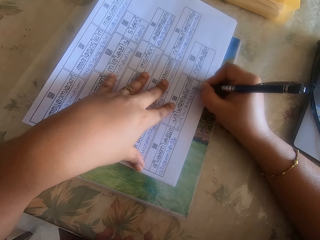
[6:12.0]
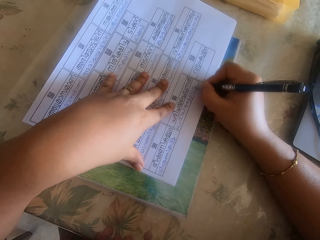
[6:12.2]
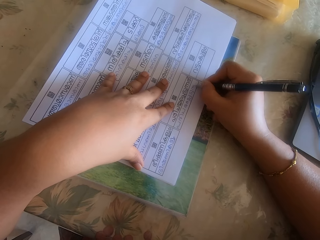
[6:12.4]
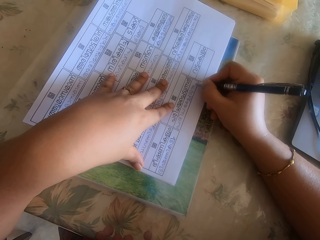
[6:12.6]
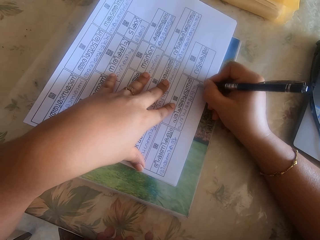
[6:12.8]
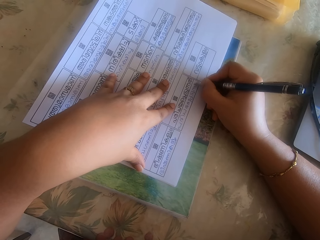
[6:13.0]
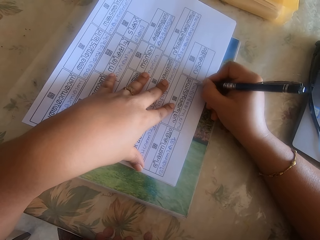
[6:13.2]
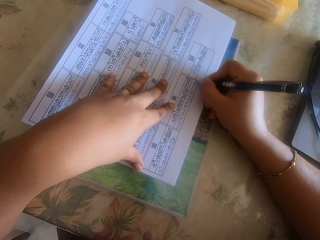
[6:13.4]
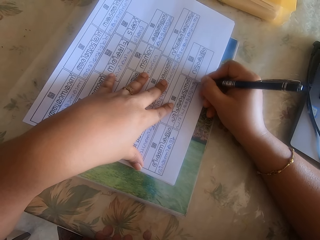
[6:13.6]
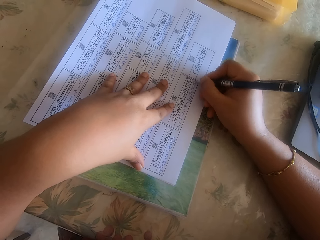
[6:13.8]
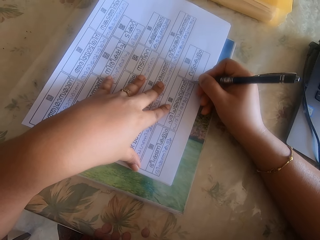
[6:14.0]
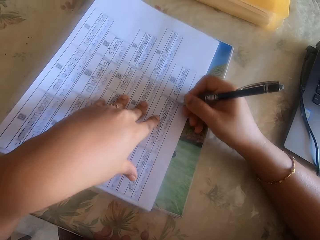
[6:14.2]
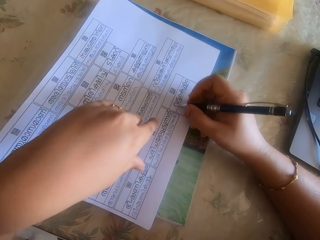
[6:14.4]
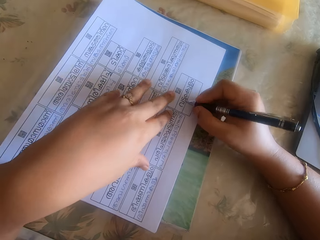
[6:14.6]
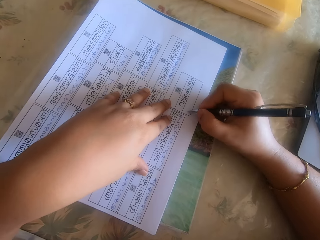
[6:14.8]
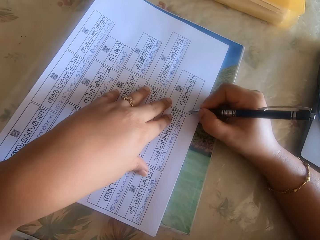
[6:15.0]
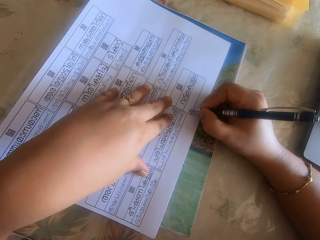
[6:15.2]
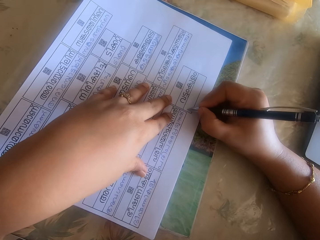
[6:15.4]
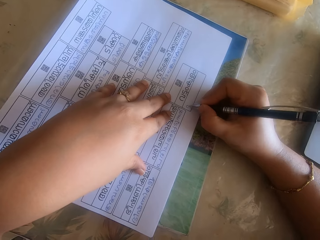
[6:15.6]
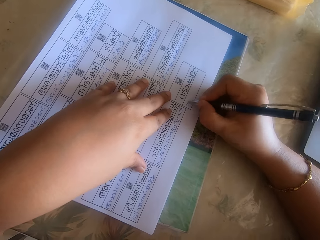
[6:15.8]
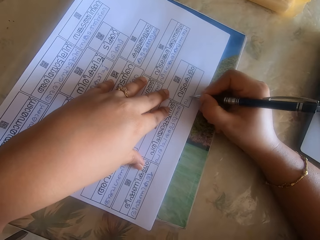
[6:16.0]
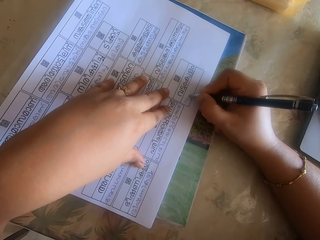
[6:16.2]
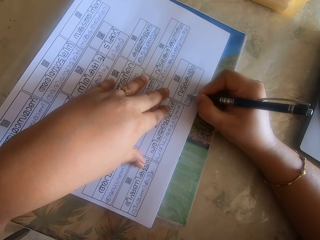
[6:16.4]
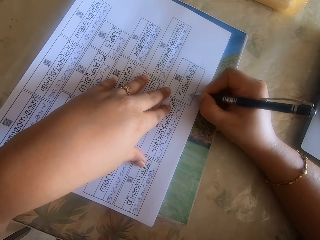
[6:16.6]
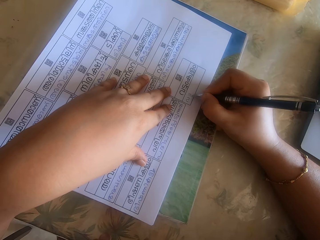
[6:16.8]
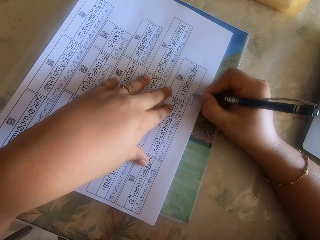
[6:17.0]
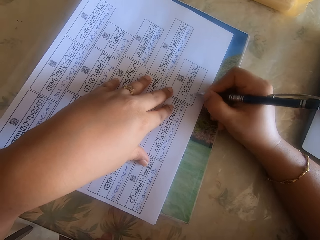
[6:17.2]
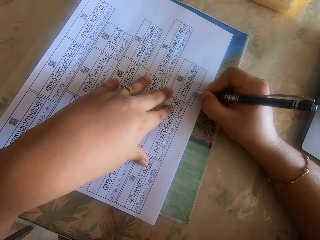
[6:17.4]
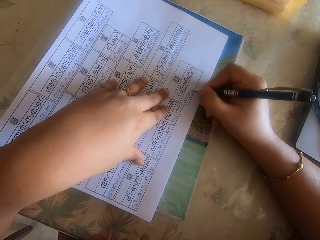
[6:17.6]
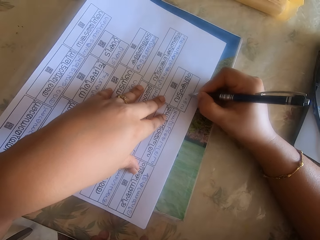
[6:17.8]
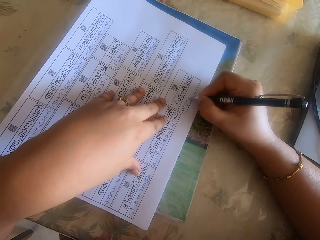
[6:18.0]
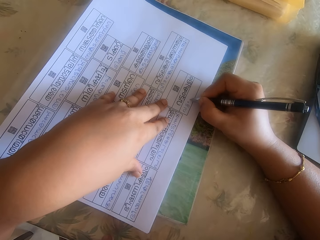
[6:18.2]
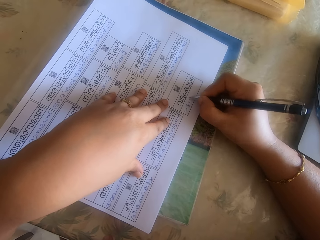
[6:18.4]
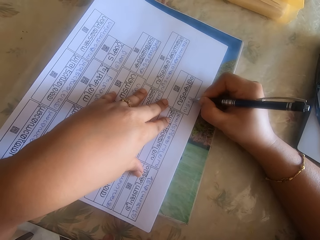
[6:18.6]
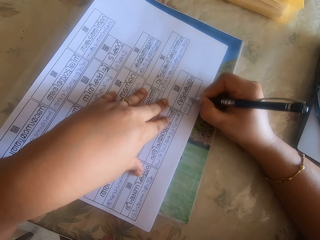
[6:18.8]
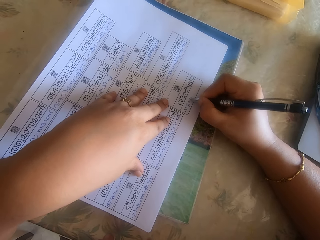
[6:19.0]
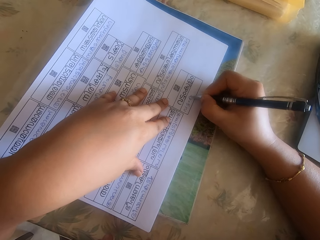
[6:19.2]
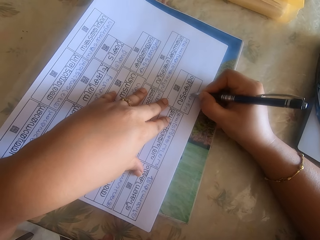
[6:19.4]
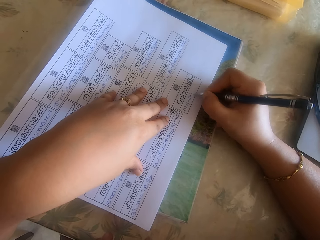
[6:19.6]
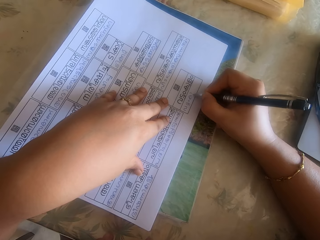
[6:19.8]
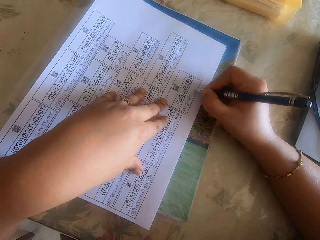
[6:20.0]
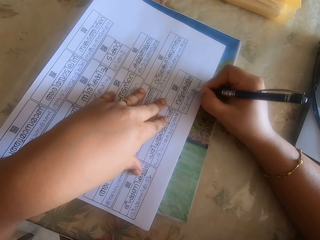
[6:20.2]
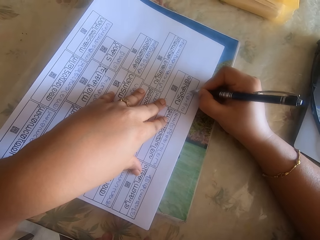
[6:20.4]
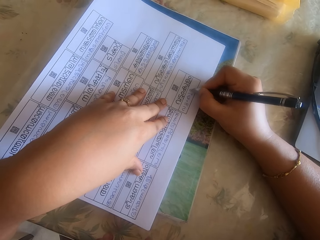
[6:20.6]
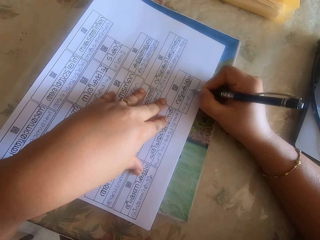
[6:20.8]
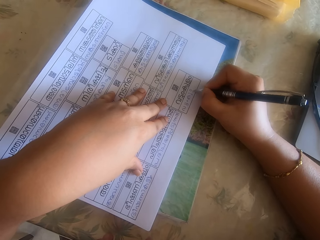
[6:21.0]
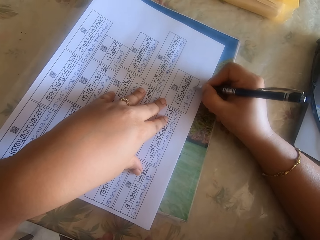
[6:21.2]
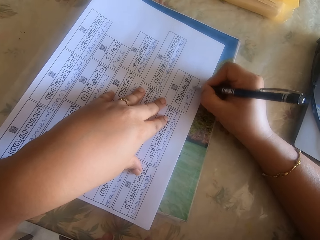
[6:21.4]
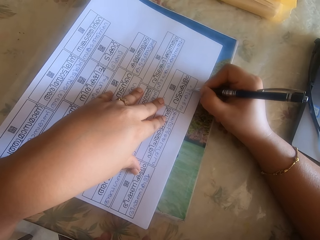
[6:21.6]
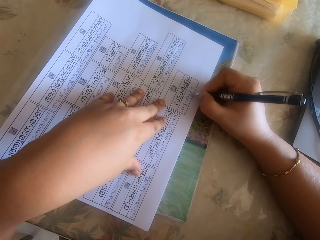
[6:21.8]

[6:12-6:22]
The camera wearer adjusts the pile of papers on the notebook with both hands. She writes on the paper with a pen in her right hand. She adjusts the pile of papers on the notebook with her left hand.

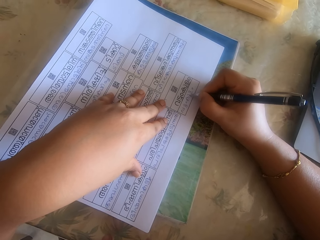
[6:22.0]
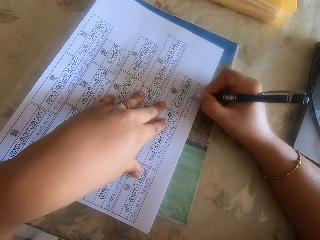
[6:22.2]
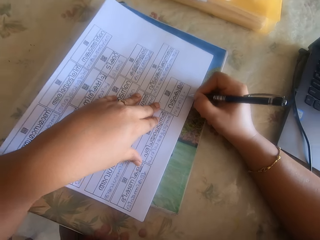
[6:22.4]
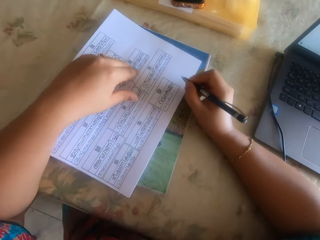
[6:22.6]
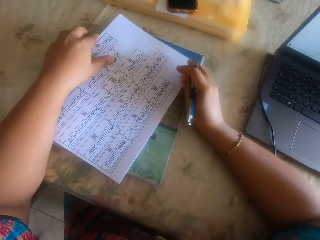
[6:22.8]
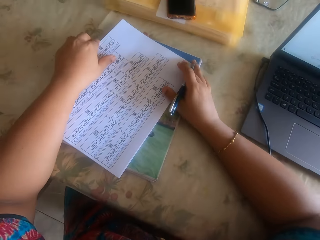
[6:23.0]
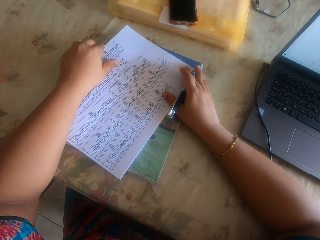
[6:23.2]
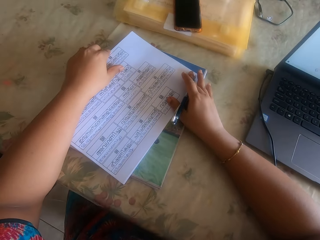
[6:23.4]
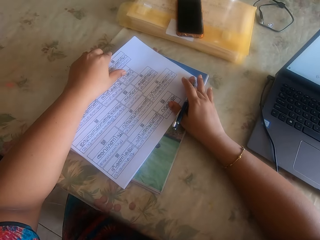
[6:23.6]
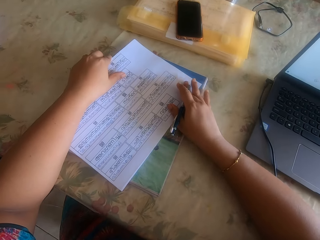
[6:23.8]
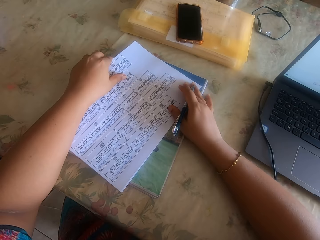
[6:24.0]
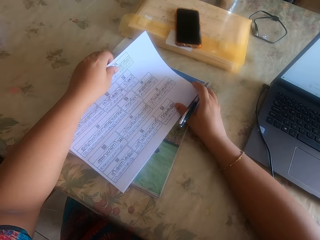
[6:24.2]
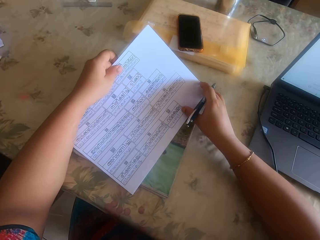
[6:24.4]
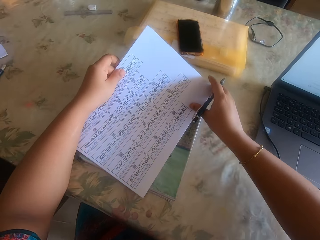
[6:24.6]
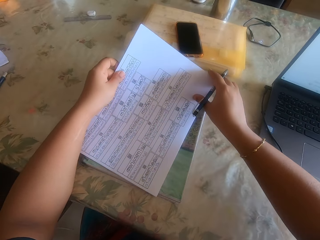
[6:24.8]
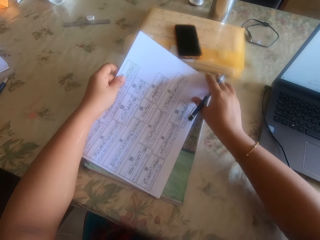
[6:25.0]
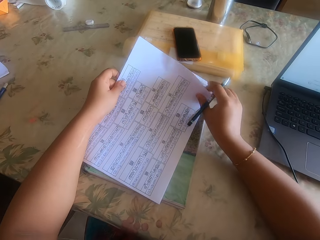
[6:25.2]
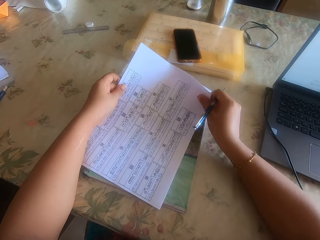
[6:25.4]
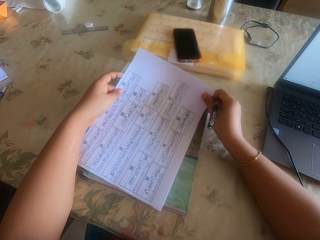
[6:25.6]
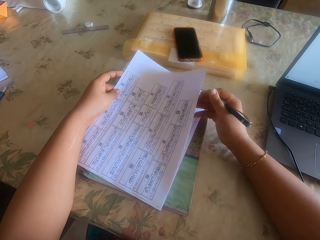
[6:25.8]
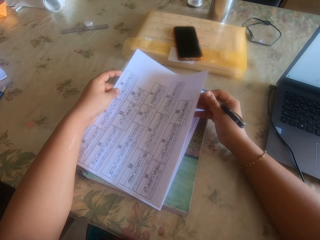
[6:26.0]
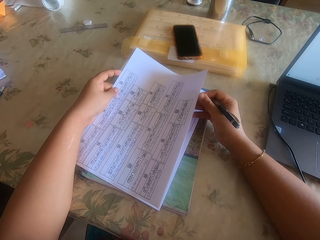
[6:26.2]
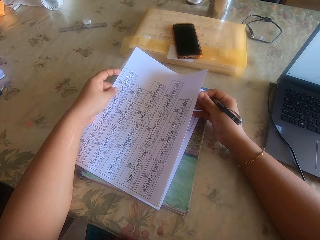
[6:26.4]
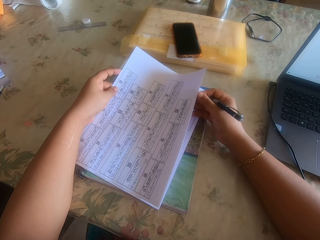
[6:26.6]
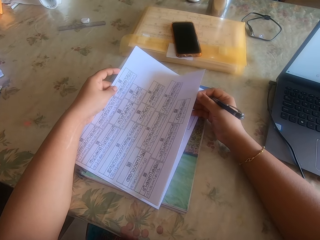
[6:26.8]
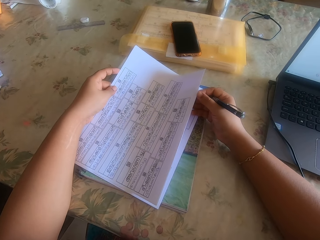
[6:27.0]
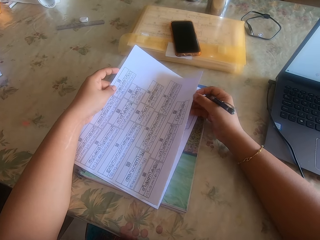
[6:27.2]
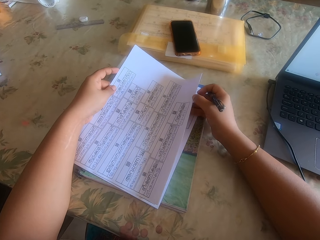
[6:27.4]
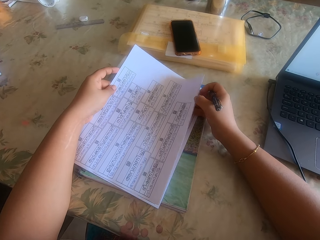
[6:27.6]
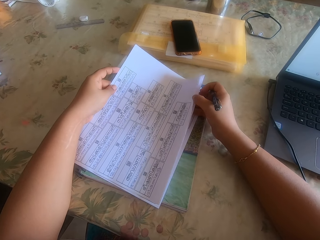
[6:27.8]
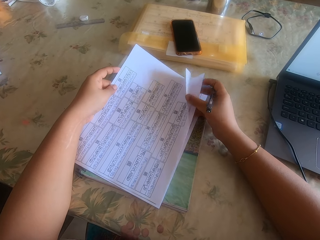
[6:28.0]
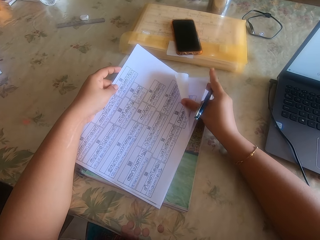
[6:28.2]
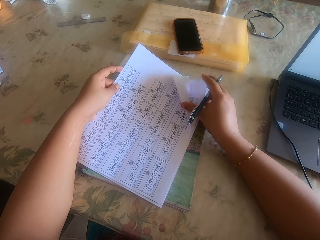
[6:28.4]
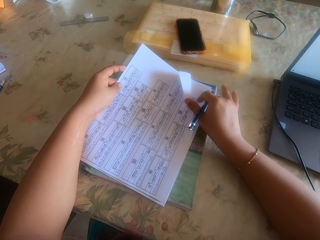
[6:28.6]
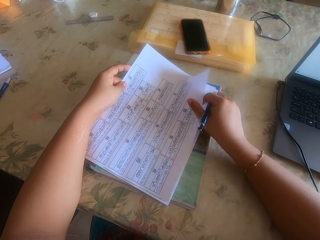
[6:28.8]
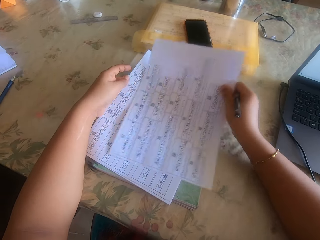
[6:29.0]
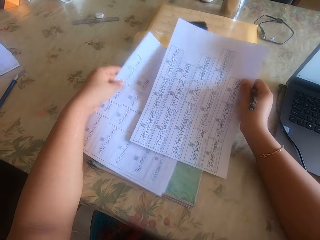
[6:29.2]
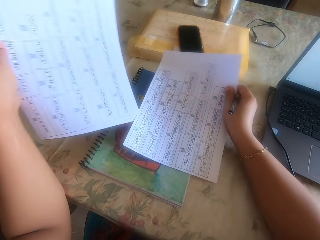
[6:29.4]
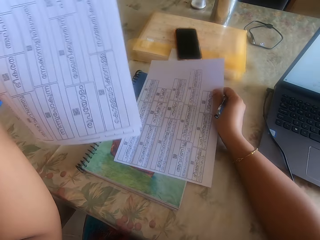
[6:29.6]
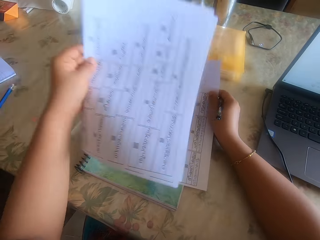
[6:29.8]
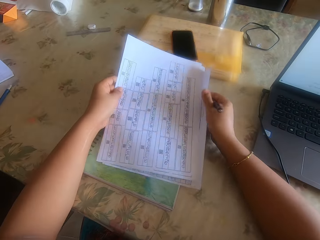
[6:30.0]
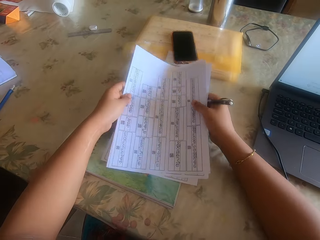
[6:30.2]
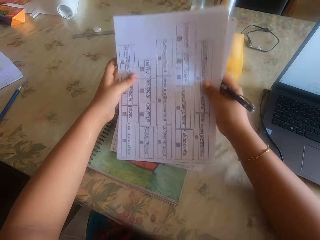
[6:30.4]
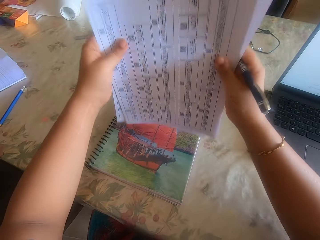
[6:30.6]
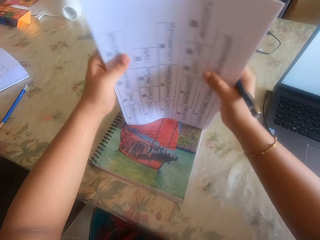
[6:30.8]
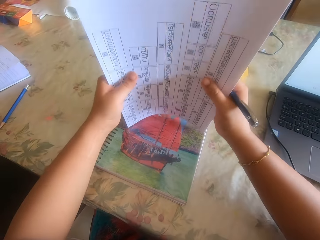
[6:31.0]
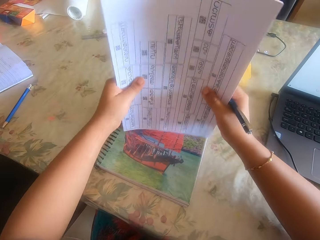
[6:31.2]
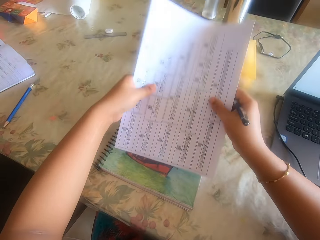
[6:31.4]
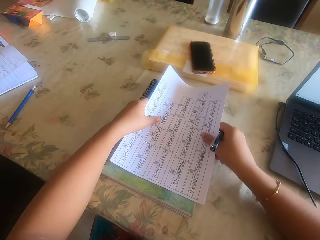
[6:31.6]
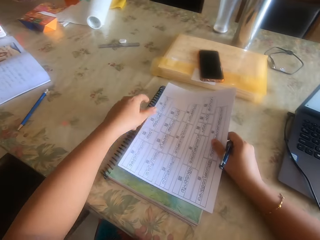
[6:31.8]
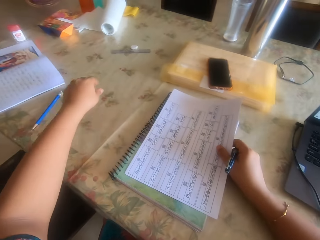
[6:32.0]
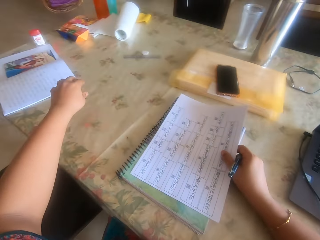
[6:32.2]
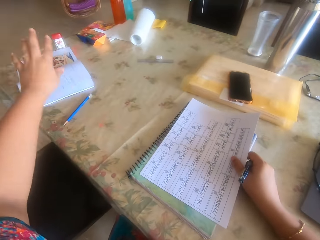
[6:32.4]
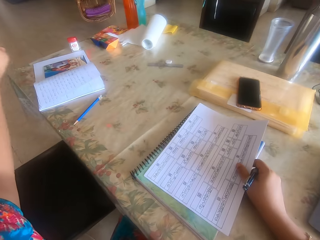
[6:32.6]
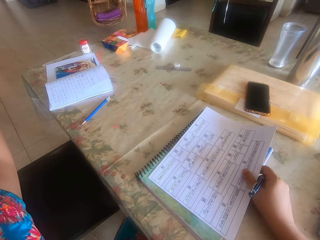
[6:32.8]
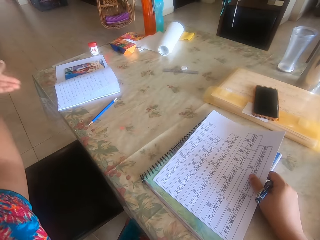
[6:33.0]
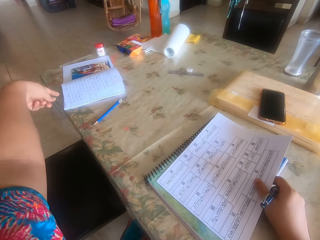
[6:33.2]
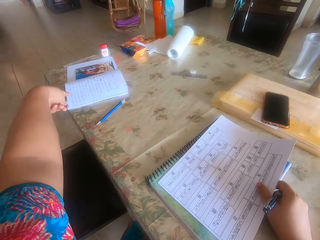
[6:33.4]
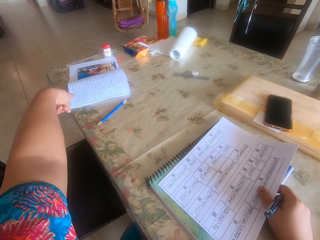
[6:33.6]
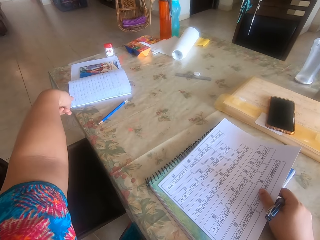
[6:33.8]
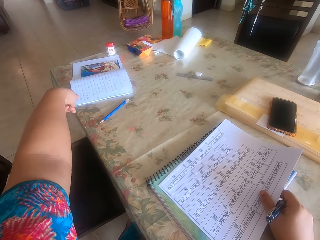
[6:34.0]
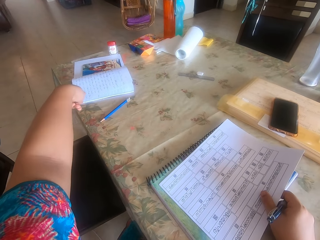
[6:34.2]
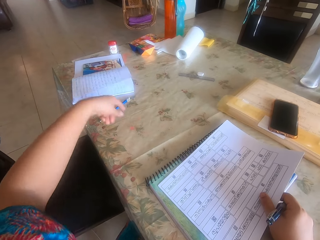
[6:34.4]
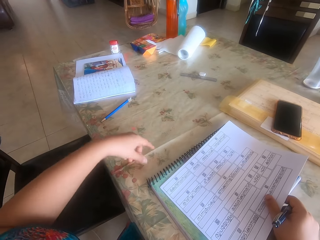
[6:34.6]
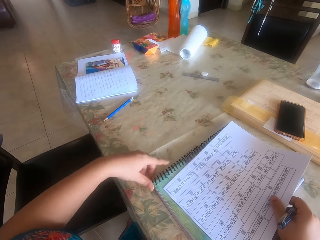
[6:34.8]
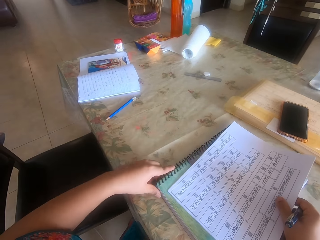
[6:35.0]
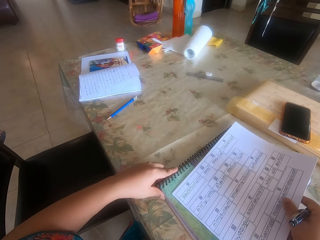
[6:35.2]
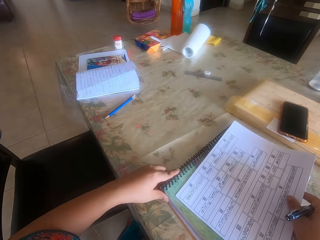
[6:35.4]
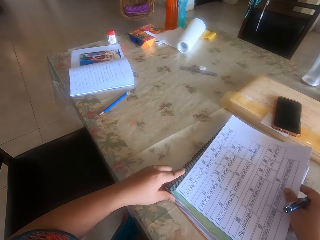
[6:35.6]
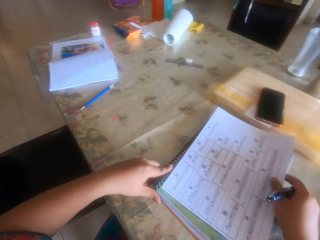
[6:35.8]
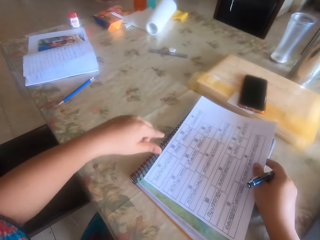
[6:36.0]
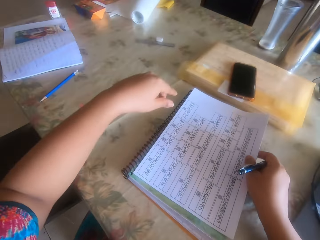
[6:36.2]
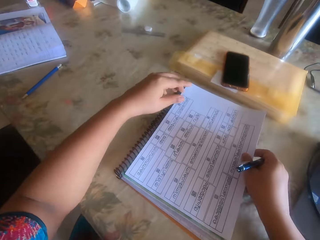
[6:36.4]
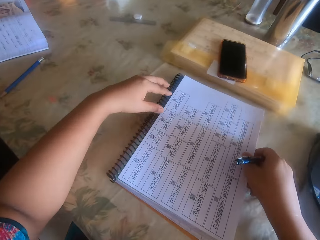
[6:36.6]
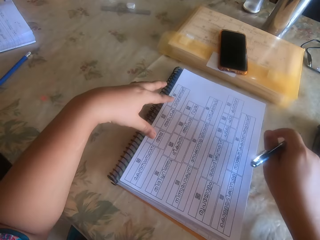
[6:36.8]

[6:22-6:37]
The camera wearer lifts the pile of papers on the notebook with her left hand. She picks a paper from the pile of papers in her left hand with her right hand. She interchanges the paper. She places the paper behind the pile of papers in her left hand with her right hand. She arranges the pile of papers on the notebook with both hands. She arranges the papers with both hands. She places the pile of papers on the notebook with both hands. She converses with a girl. She adjusts the notebook with her left hand.
